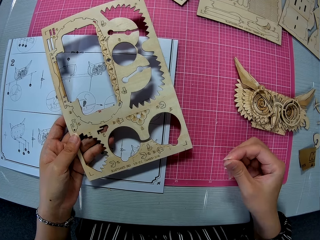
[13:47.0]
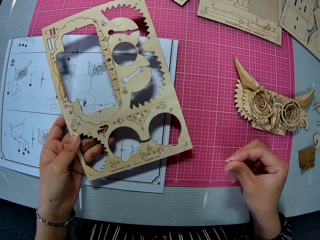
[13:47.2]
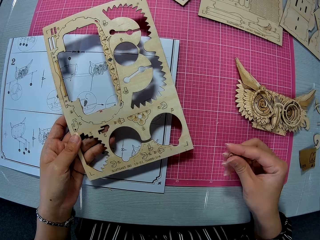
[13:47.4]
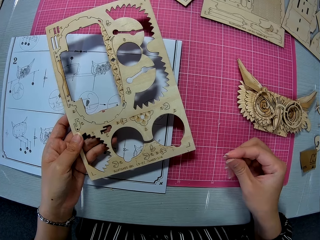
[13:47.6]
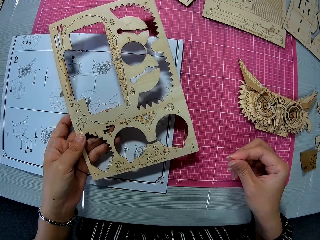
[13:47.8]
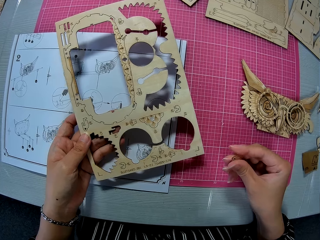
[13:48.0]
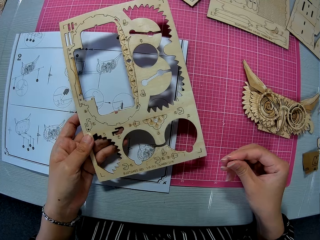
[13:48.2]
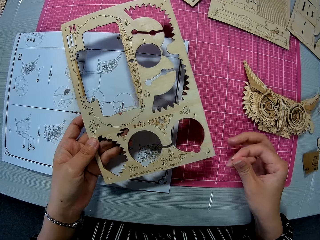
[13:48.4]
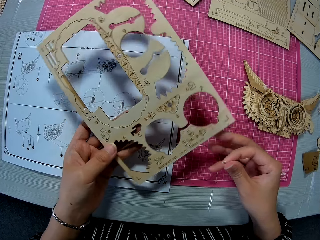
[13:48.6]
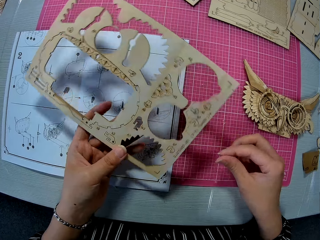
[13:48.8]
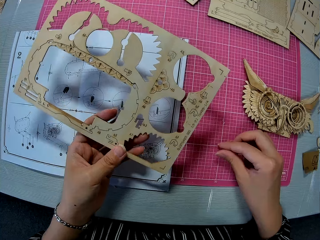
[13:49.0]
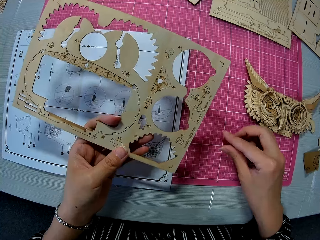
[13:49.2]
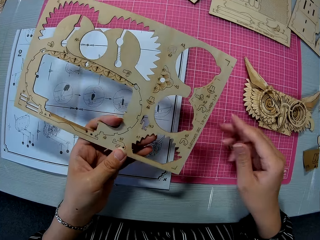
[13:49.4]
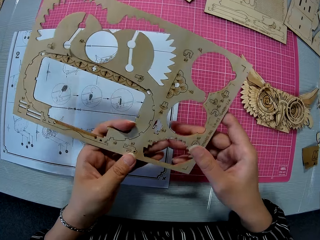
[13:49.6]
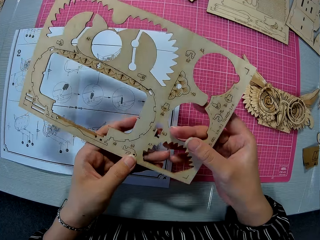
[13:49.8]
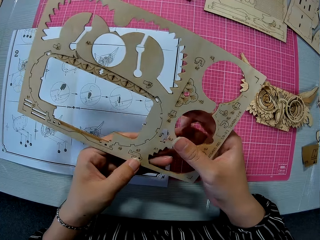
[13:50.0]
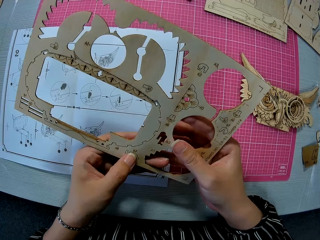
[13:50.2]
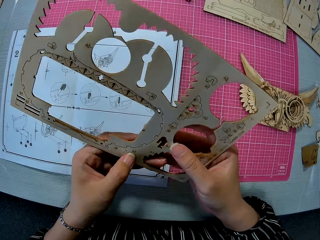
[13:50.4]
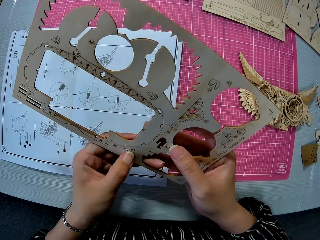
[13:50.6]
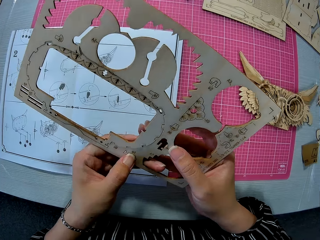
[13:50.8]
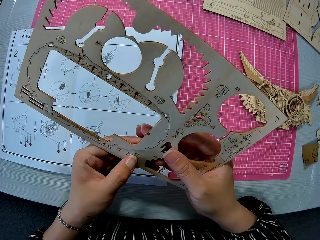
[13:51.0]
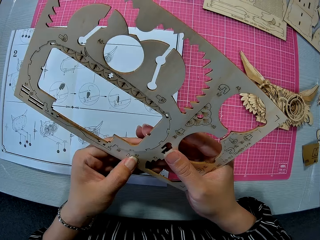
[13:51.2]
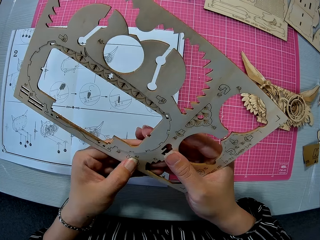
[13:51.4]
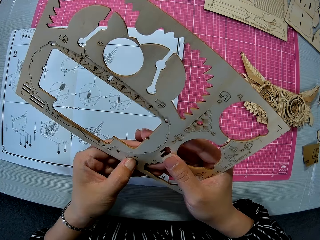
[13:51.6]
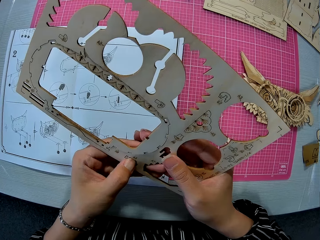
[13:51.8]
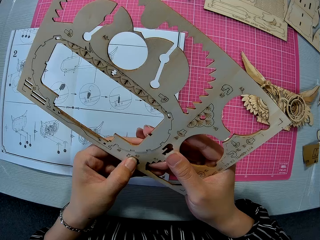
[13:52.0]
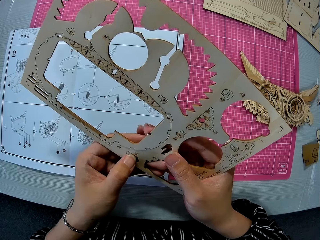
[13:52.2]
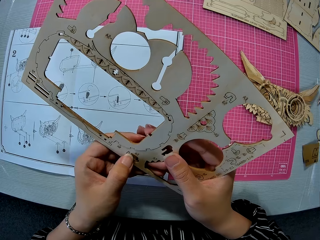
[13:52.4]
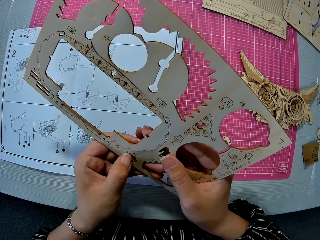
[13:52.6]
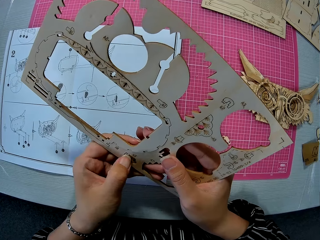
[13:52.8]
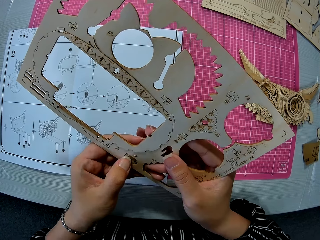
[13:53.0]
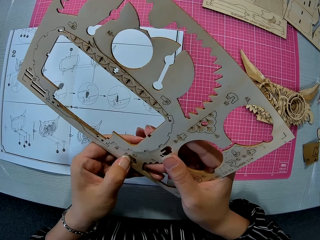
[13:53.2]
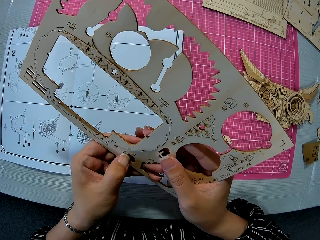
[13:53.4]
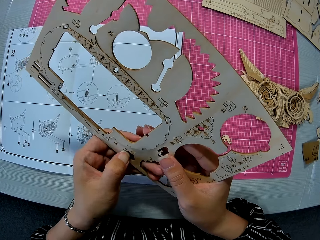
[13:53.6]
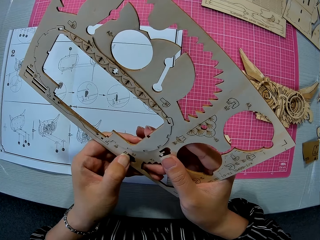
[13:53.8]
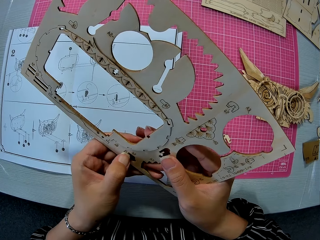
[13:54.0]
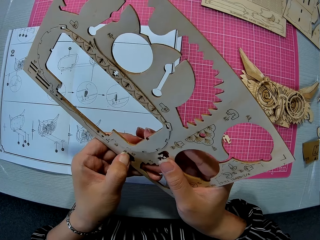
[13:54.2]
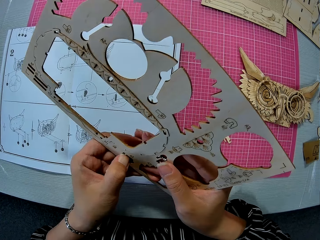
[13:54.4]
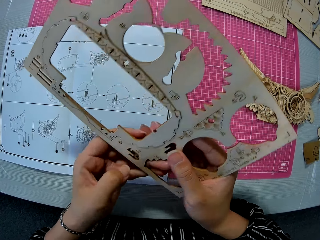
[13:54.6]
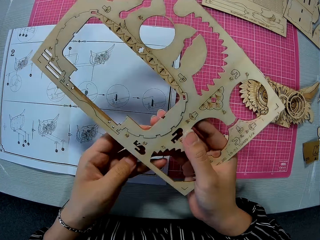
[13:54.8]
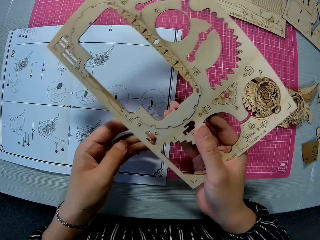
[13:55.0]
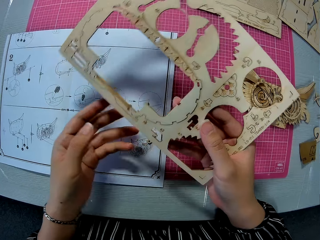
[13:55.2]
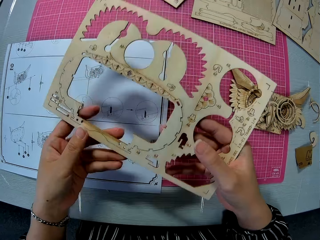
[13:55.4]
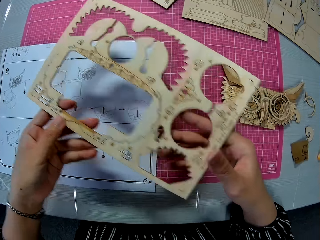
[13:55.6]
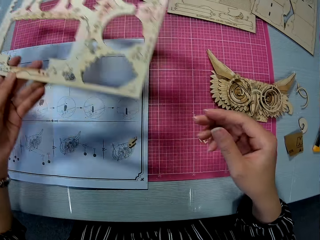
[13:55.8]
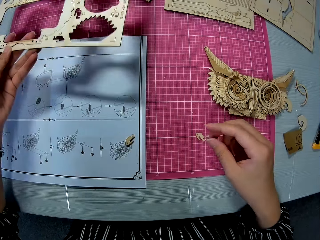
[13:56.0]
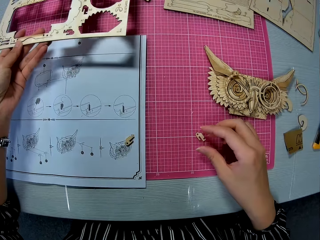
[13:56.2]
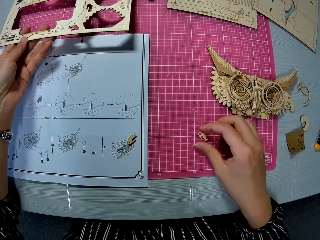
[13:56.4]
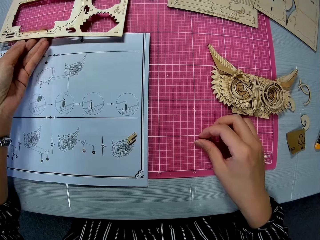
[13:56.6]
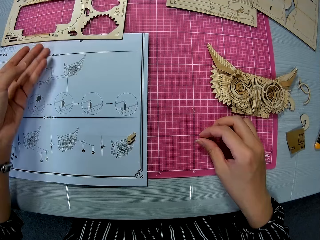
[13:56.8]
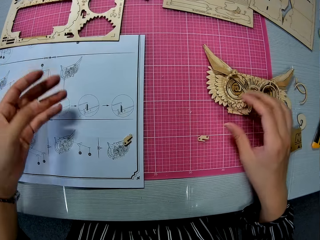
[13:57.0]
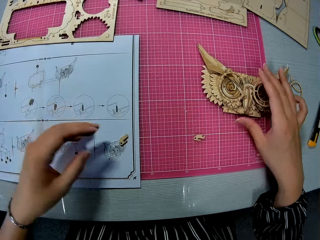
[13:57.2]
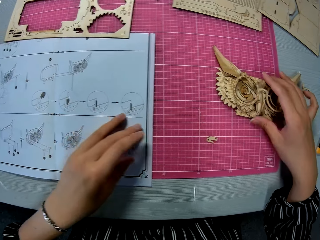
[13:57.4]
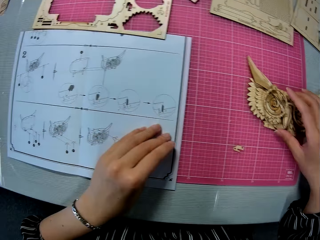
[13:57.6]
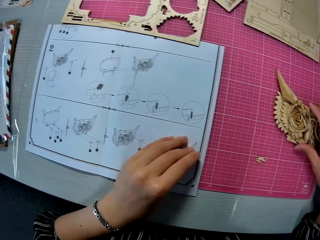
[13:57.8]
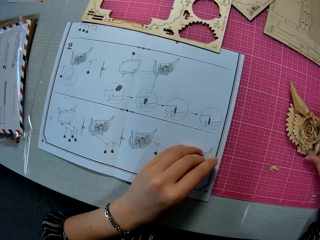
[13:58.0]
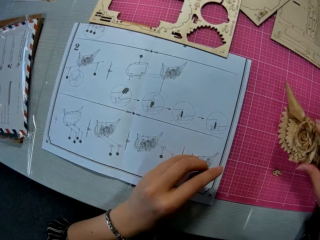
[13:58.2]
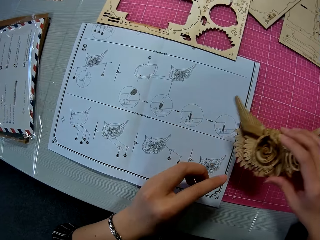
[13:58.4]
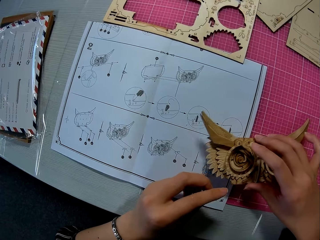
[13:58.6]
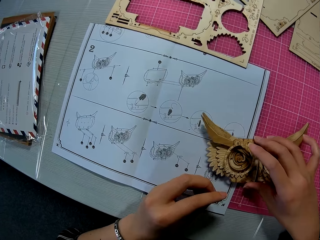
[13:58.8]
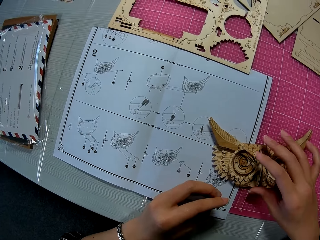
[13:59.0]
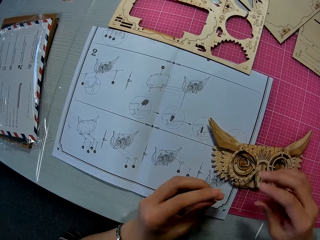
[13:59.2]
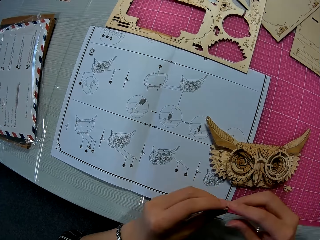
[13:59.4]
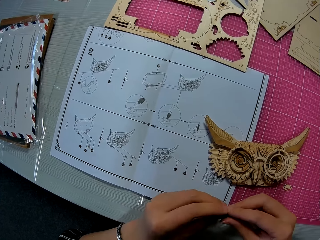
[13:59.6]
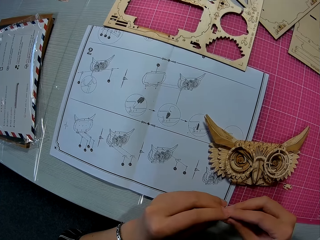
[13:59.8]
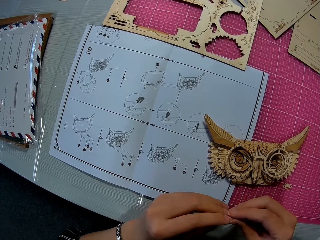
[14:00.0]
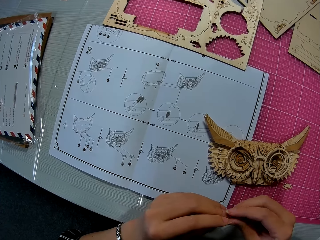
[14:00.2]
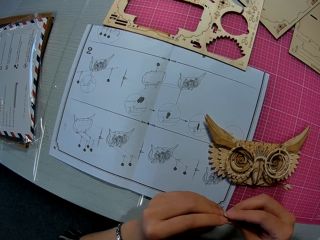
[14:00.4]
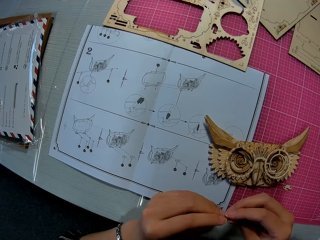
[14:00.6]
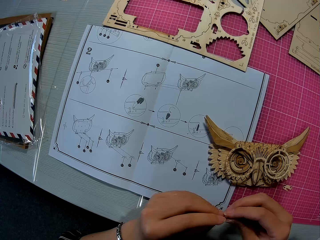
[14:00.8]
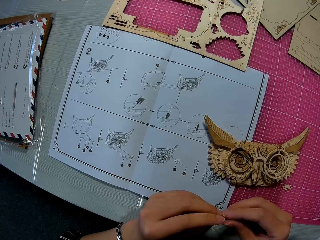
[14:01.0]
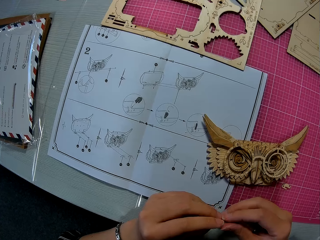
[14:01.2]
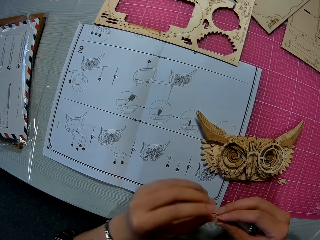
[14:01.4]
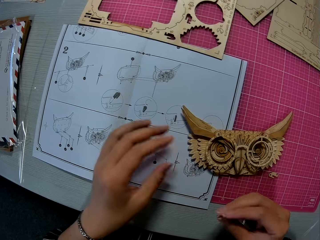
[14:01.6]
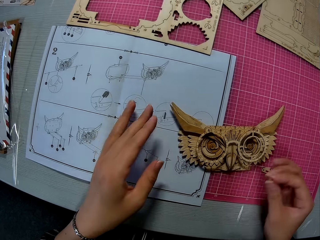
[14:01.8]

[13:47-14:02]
The camera wearer turns the laser-cut wood craft kit. She drops the piece. She removes a piece from the cardboard. She holds the laser-cut wood craft kit with her hands and puts the laser-cut wood craft kit on the table. She picks up the craft owl. She holds a part of the laser-cut wood craft kit with her hands and puts the part of the laser-cut wood craft kit on the table. She holds a part of the laser-cut wood craft kit with her hands.

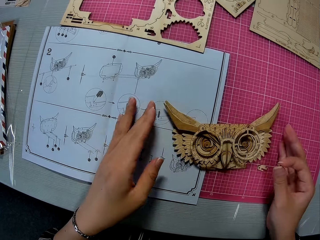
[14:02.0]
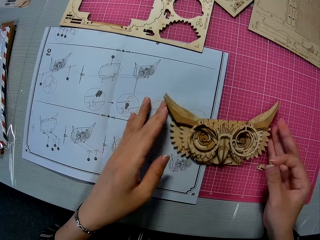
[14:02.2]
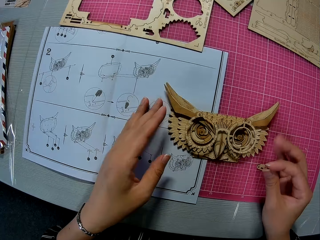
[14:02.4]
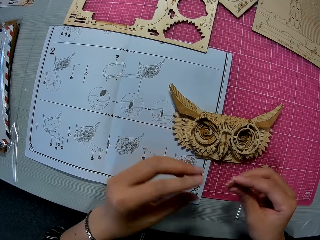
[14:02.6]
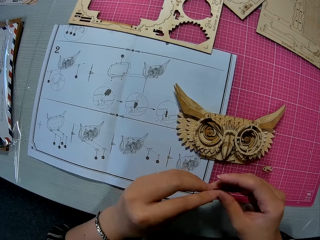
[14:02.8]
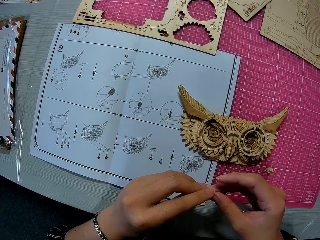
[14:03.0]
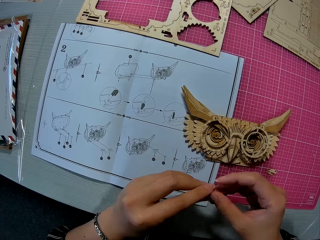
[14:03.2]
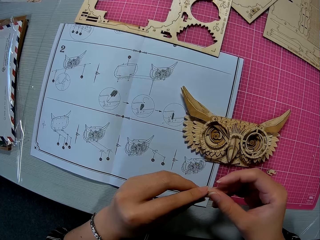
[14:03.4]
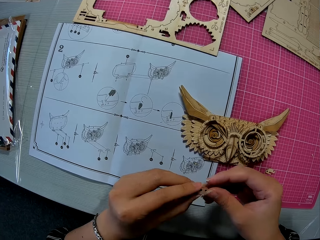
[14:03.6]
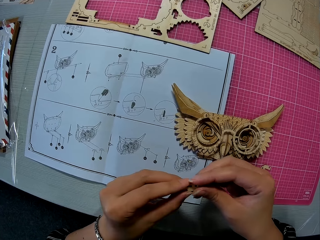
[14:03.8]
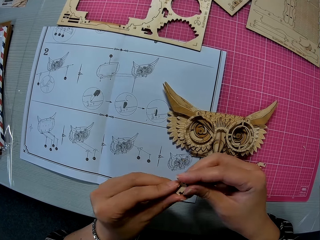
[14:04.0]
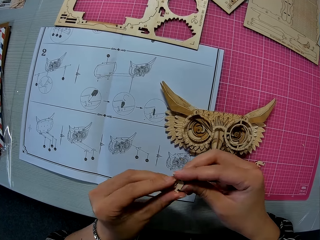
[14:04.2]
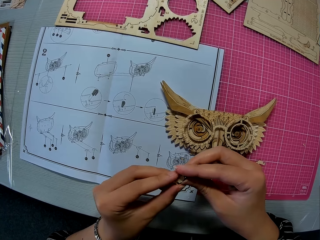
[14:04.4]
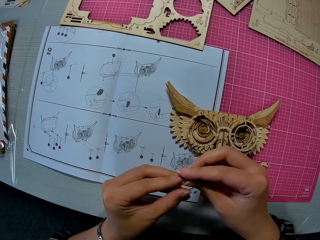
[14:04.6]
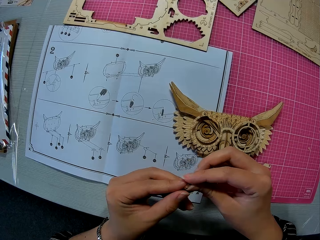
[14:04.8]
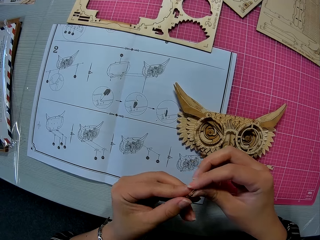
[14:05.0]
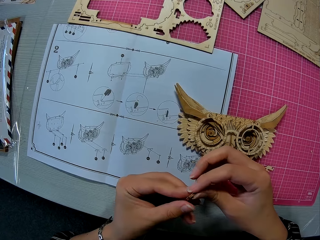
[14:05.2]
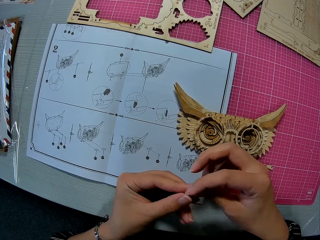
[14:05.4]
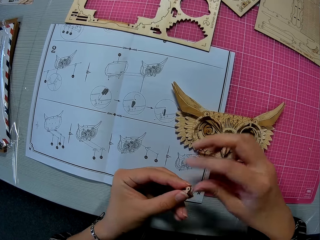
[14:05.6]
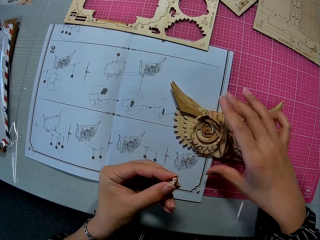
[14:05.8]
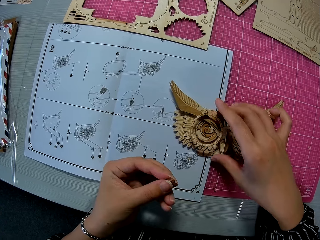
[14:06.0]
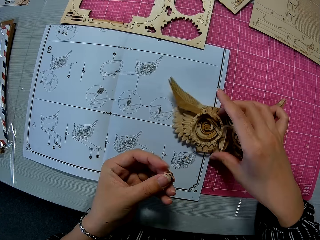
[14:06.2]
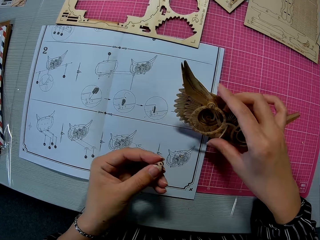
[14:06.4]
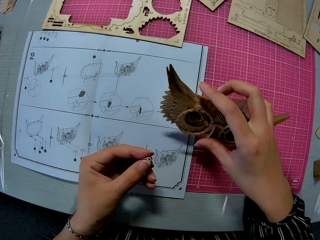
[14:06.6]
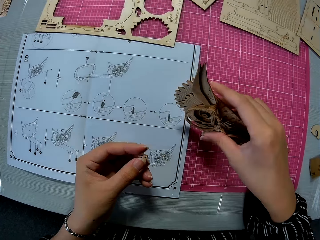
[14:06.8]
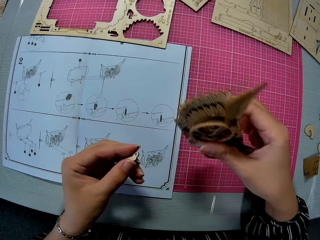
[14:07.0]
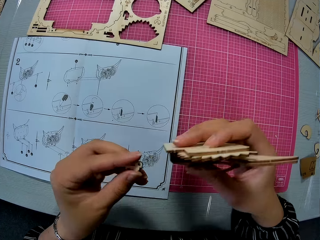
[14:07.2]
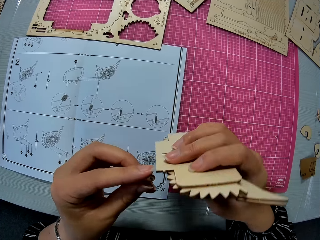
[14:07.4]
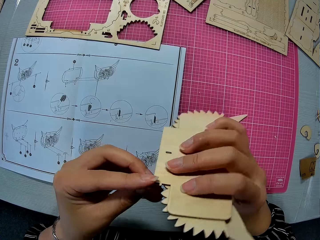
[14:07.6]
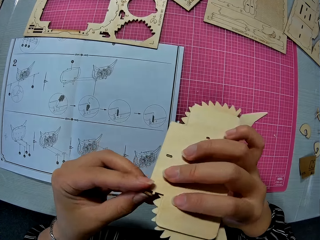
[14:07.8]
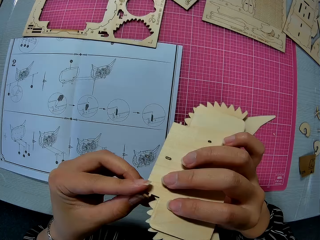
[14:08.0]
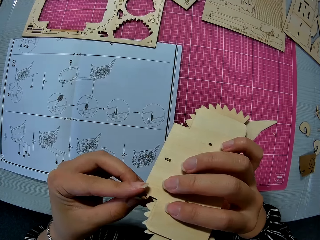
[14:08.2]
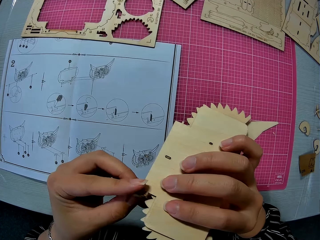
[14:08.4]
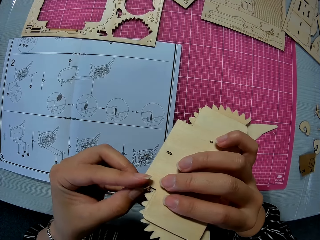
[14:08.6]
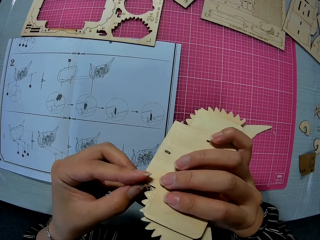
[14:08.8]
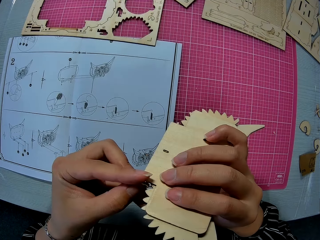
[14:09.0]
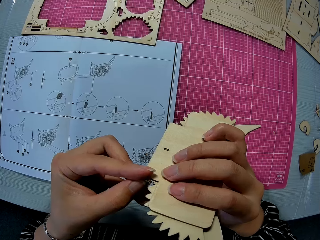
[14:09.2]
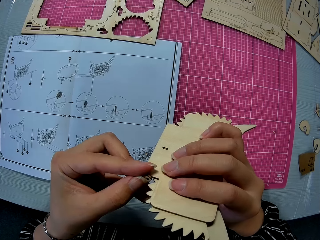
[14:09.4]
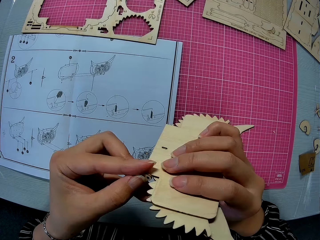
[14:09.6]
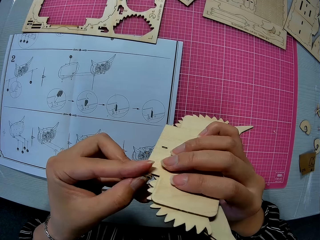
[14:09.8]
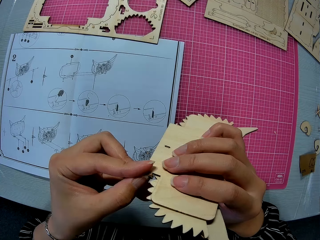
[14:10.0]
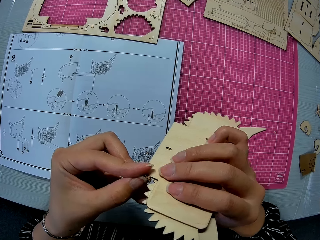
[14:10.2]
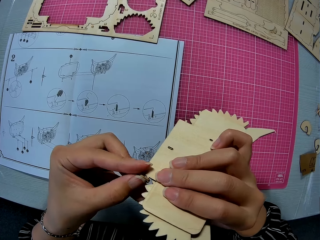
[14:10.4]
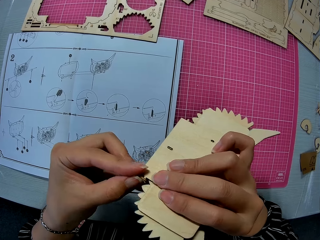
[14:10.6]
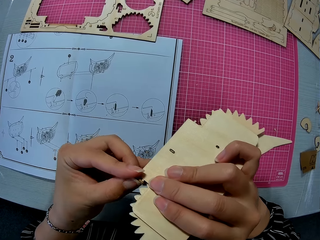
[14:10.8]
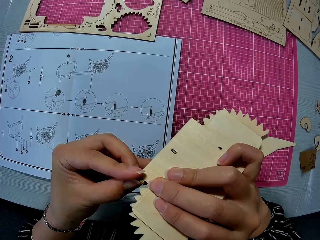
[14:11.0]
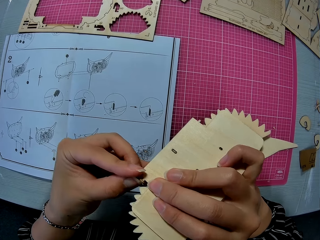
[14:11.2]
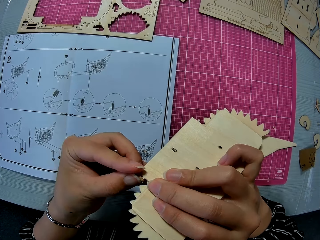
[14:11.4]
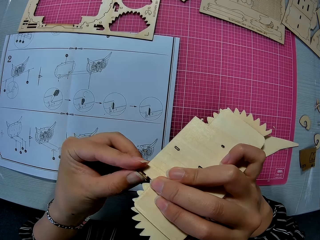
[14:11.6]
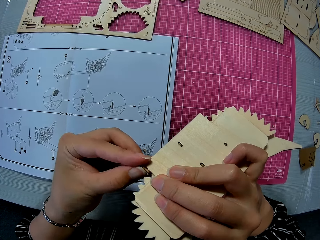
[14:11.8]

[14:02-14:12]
The camera wearer moves a part of the laser-cut wood craft kit with her hands. She holds a part of the laser-cut wood craft kit with her hands. She picks up the craft owl. She holds a part of the laser-cut wood craft kit with her hand. She fits the piece to the craft owl.
